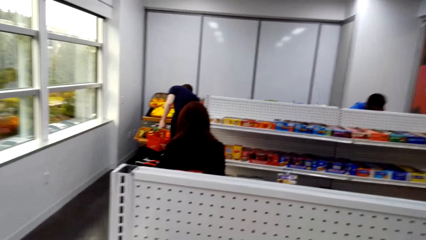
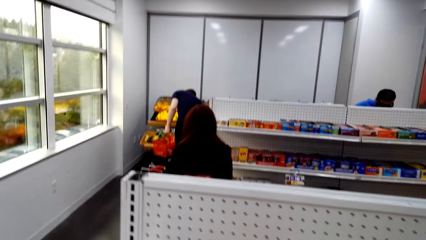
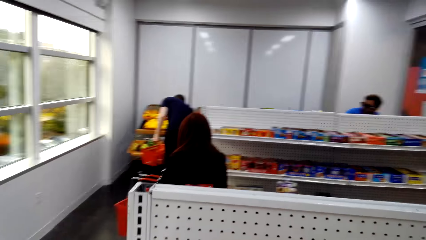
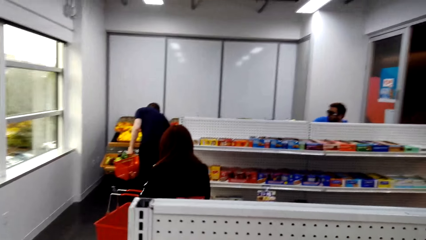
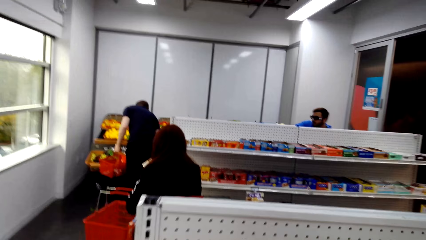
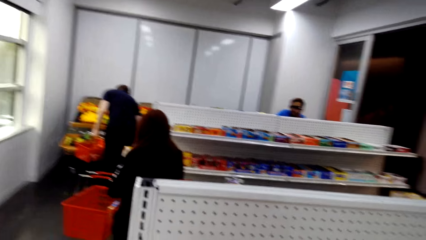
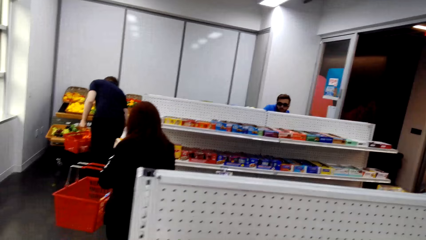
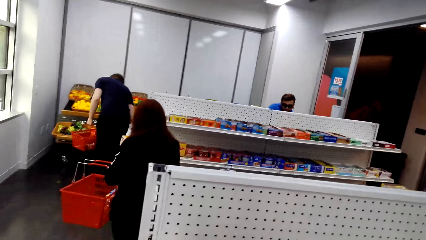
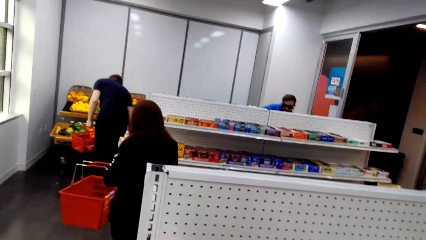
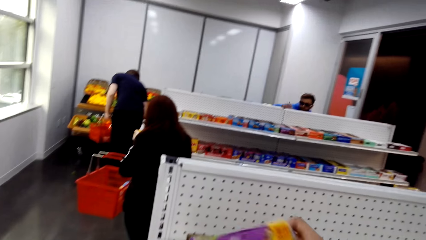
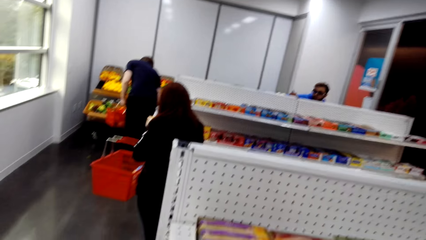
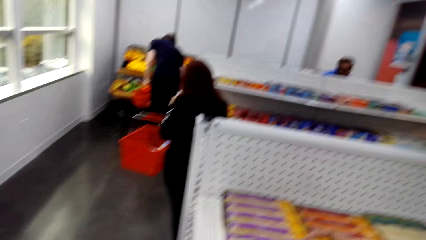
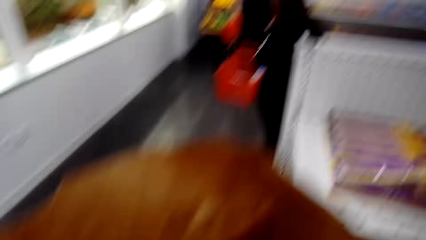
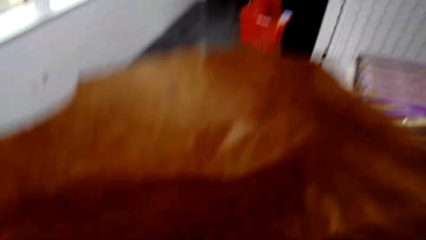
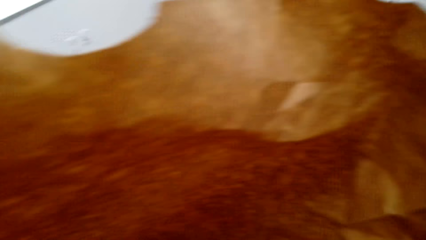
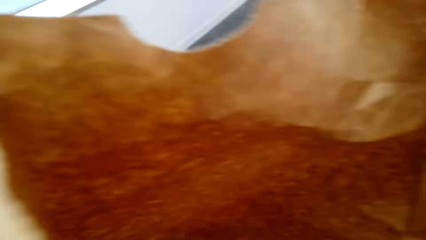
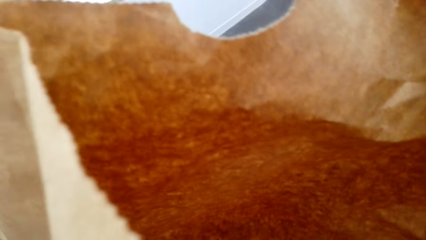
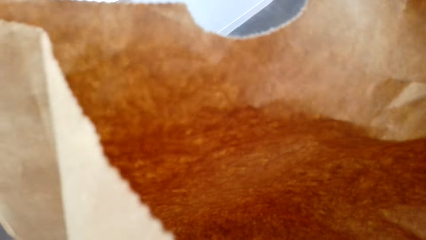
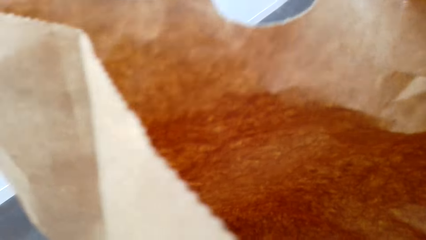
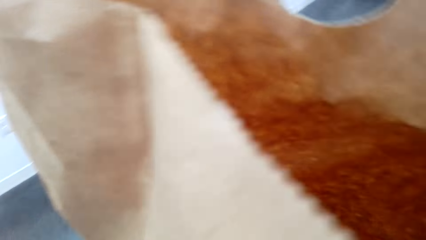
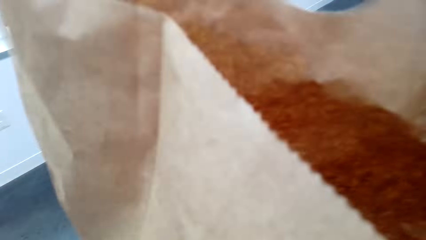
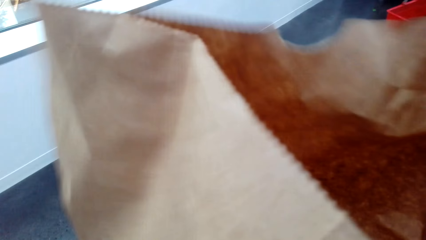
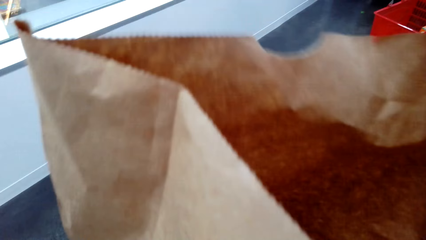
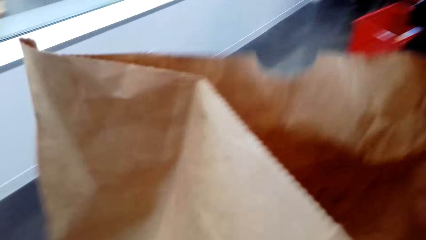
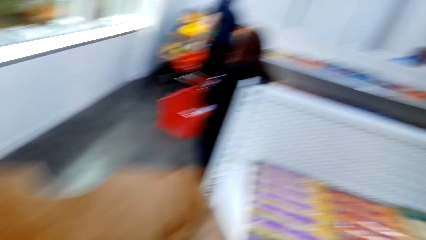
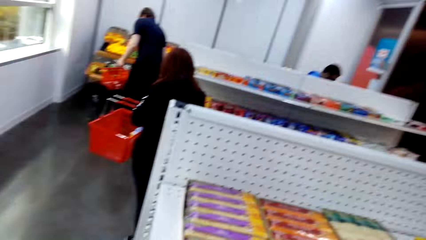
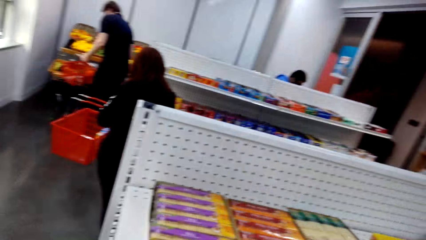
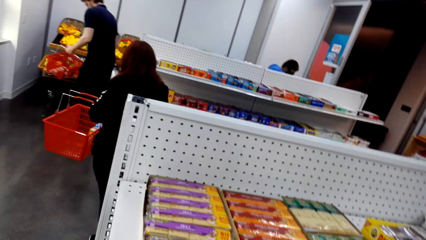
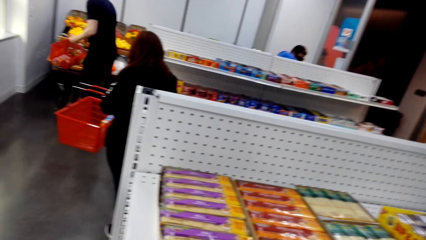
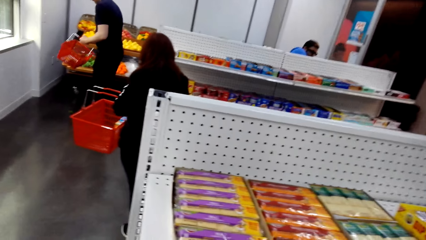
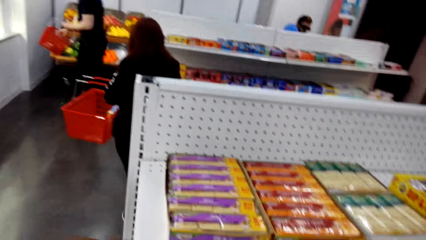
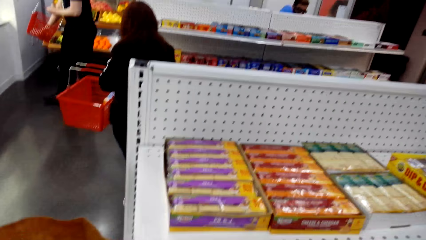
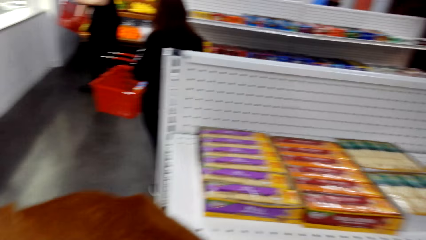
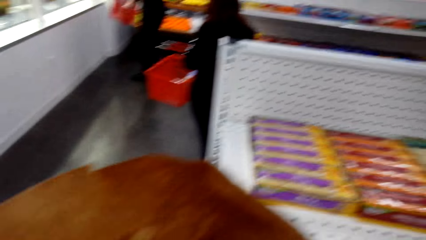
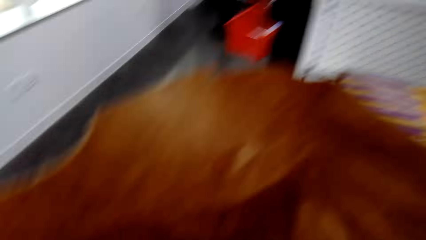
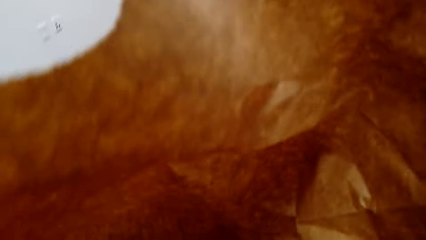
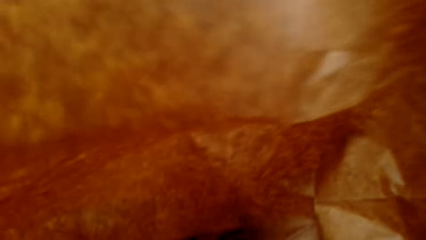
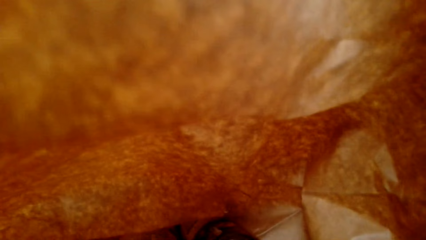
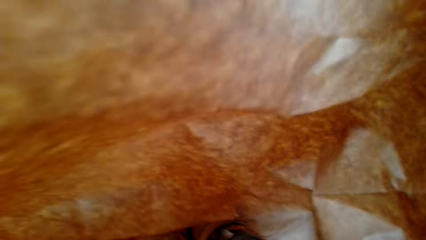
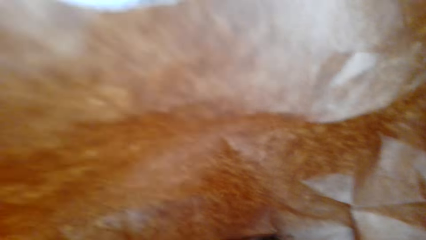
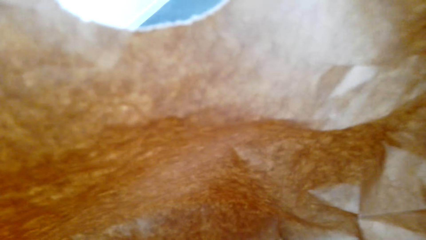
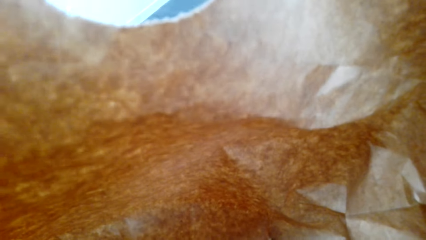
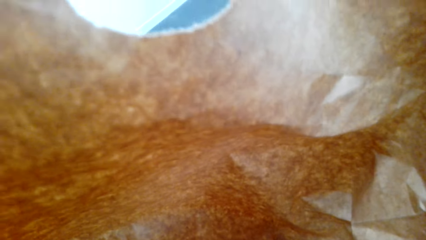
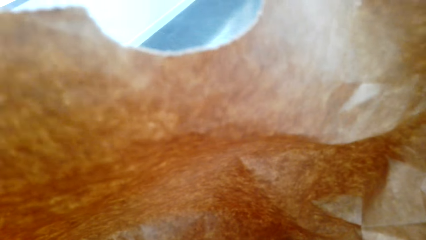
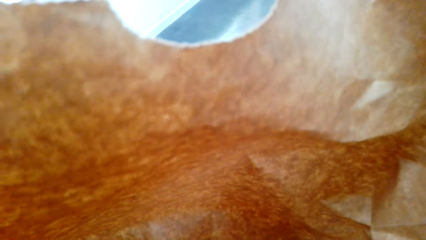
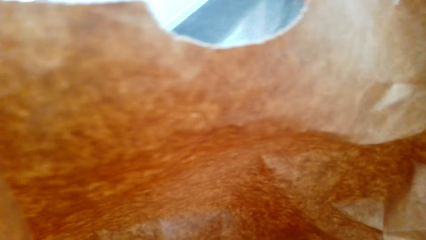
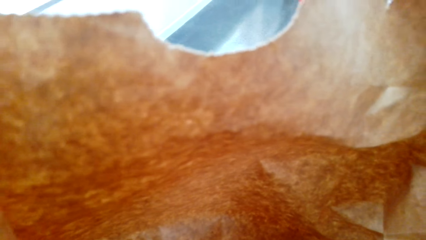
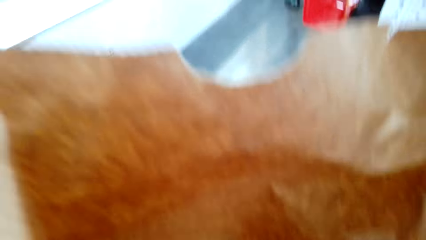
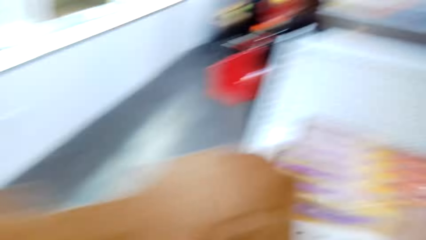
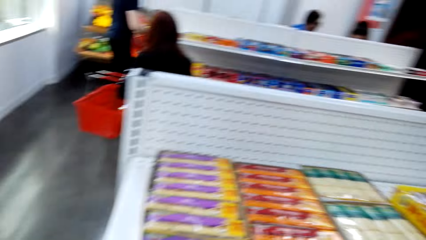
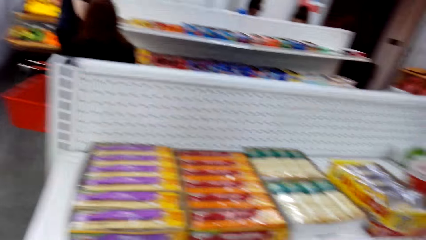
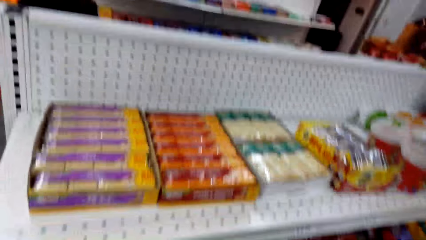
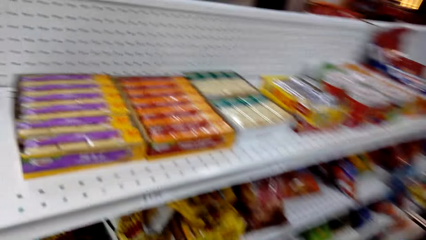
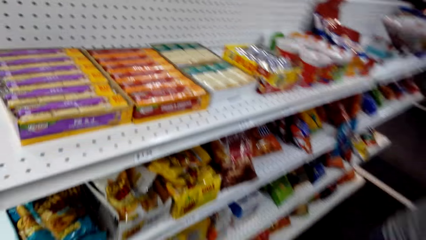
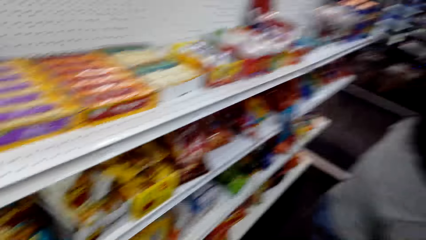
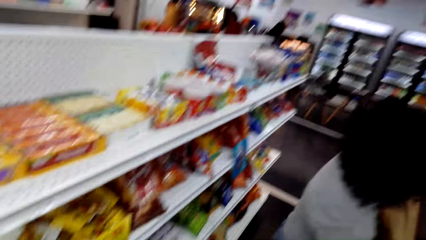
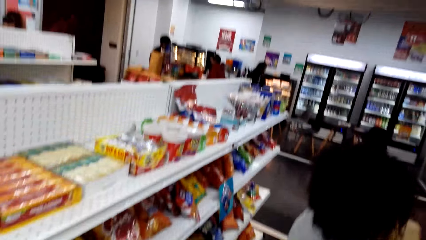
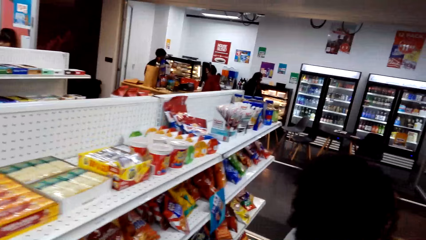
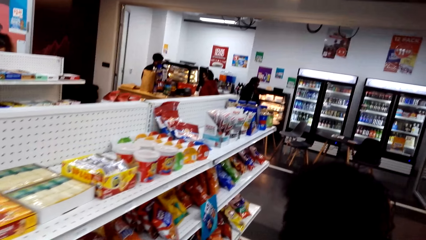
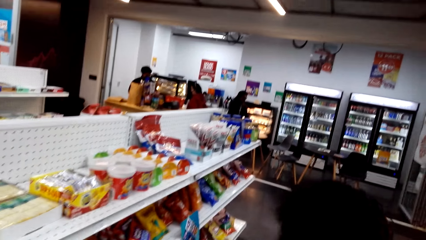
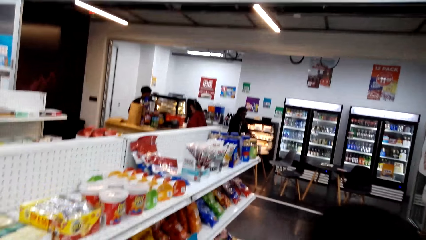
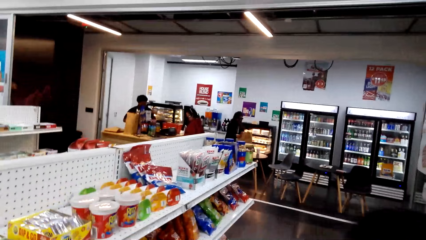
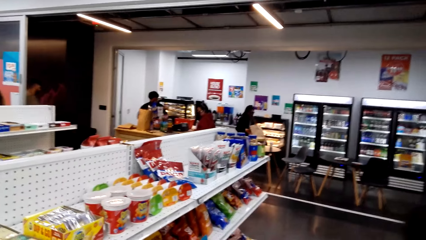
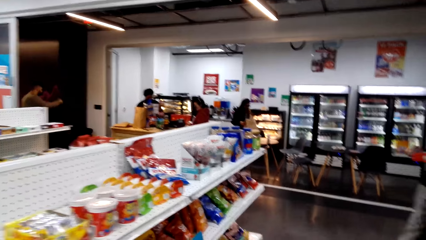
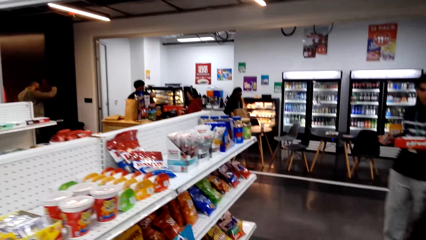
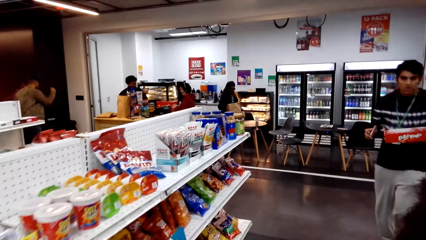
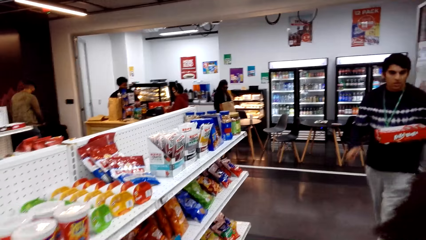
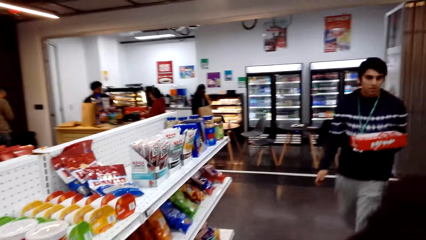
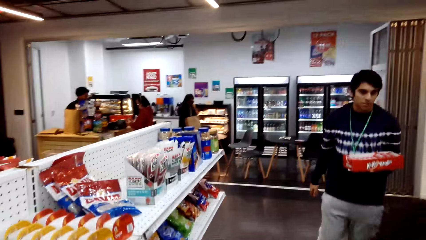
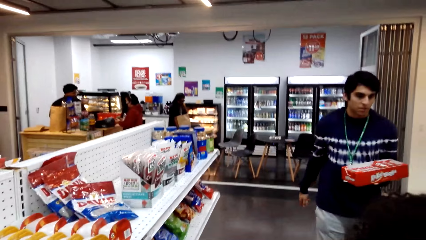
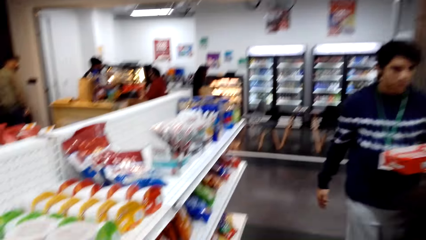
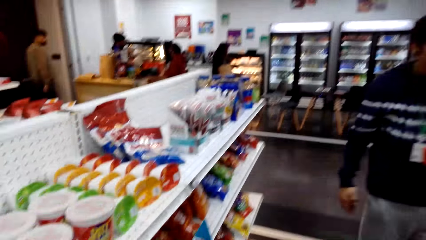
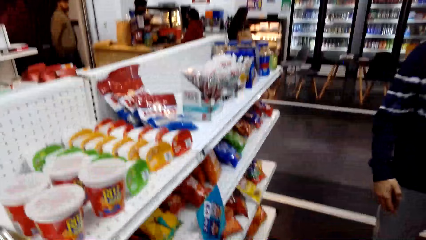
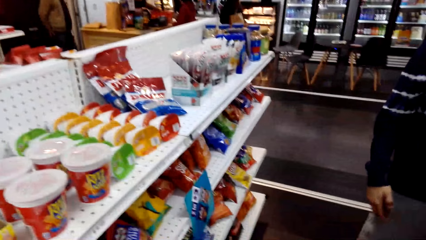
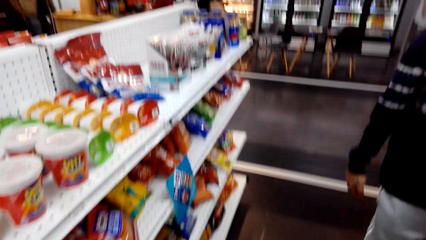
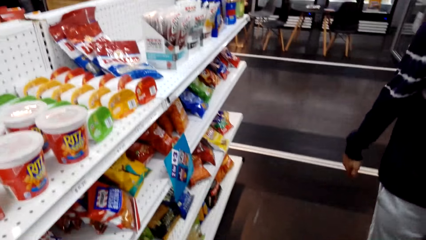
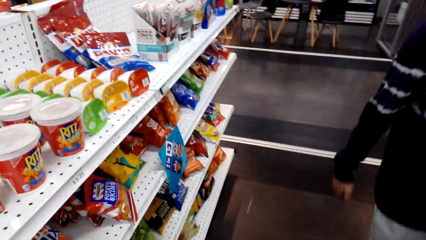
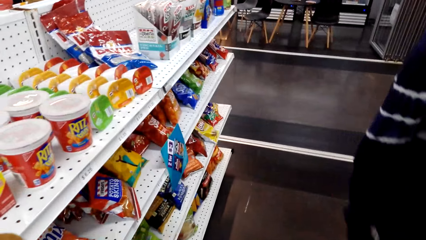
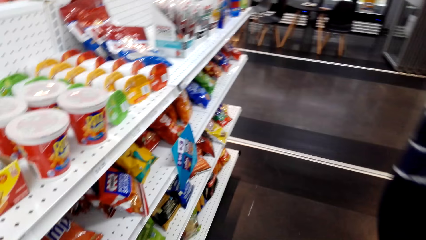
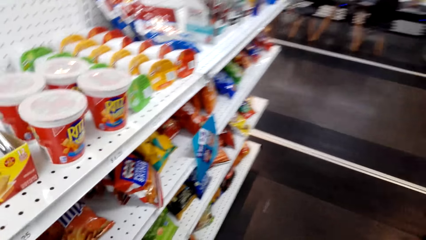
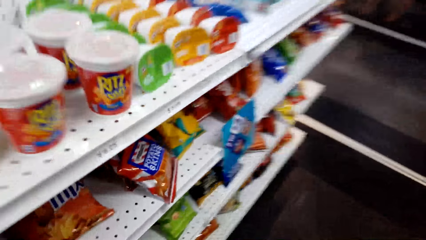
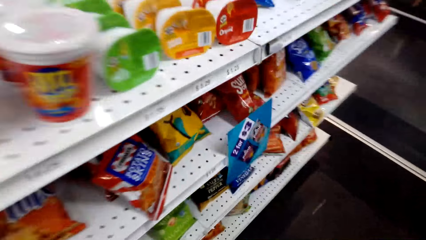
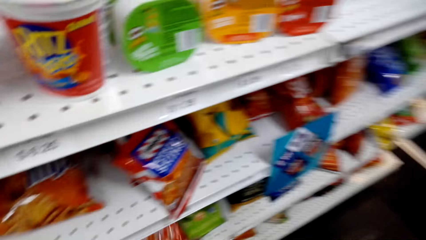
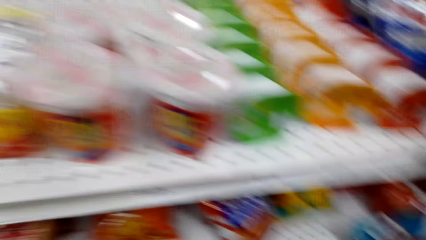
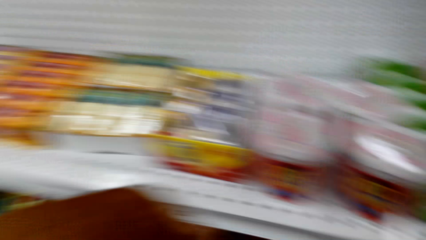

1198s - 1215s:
The camera wearer stares at the items in the paper bag. They fold the paper bag. They look around. They stare at the items in the paper bag. They look around. A man walks towards the camera wearer. The camera wearer interacts with another person.
